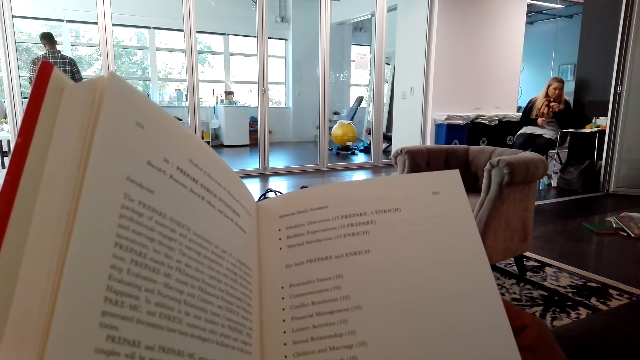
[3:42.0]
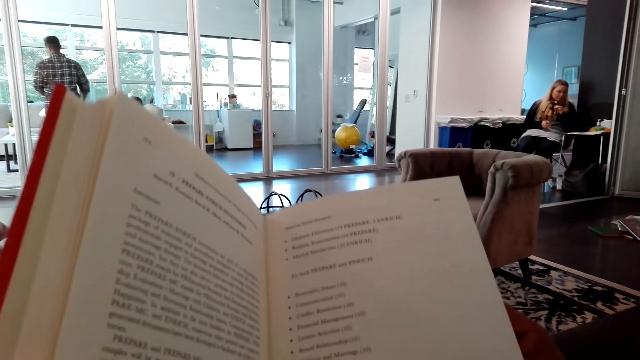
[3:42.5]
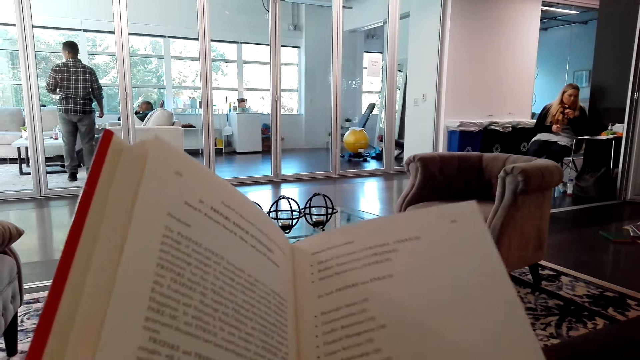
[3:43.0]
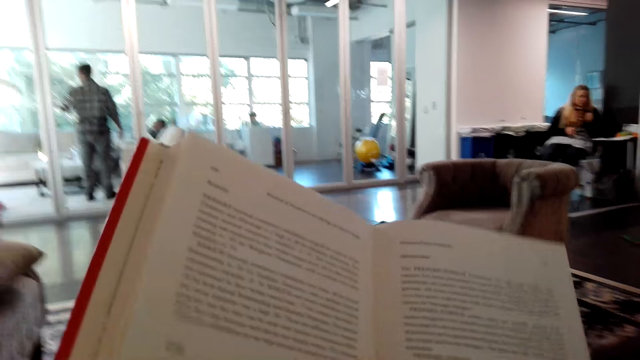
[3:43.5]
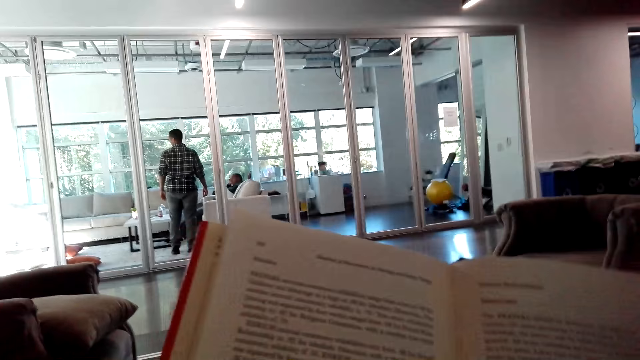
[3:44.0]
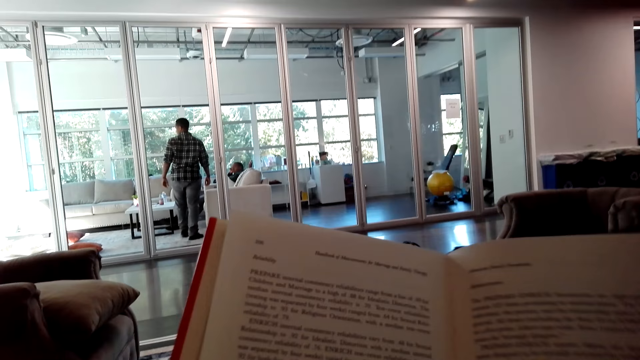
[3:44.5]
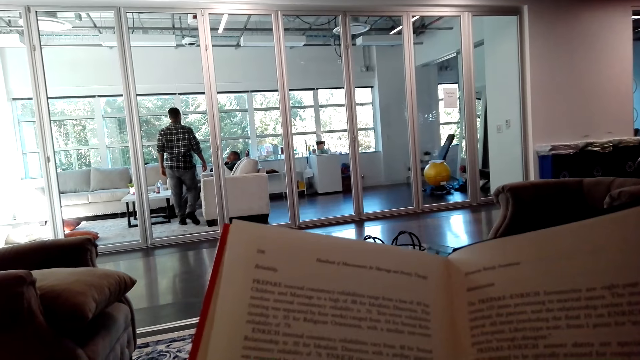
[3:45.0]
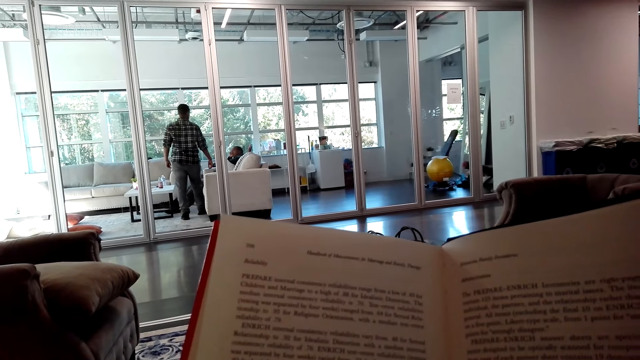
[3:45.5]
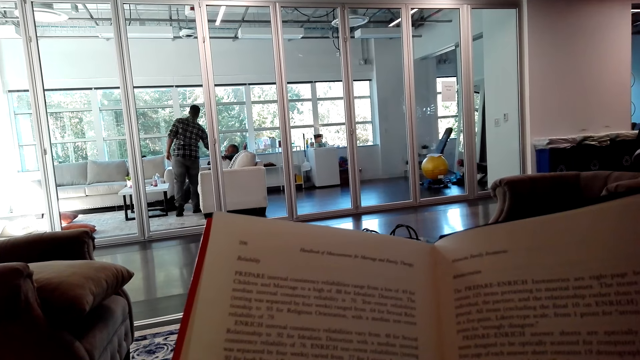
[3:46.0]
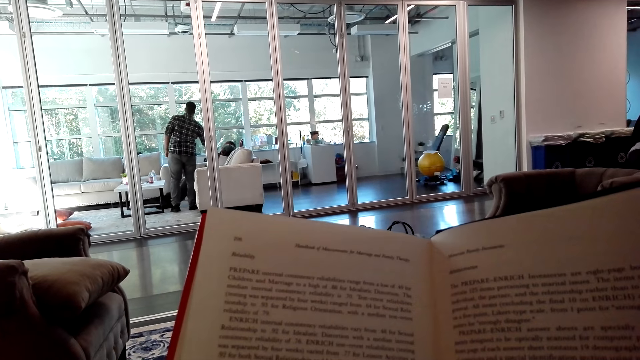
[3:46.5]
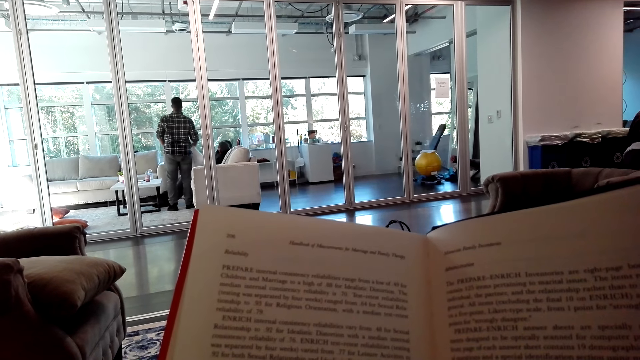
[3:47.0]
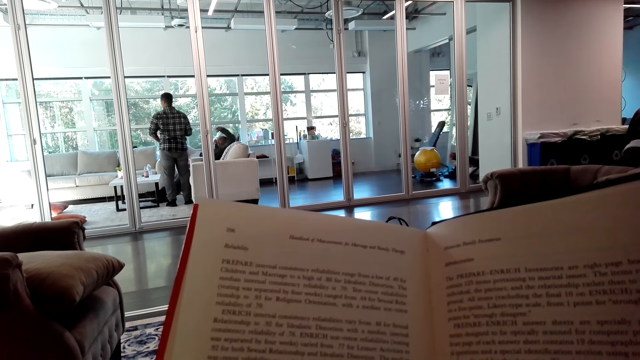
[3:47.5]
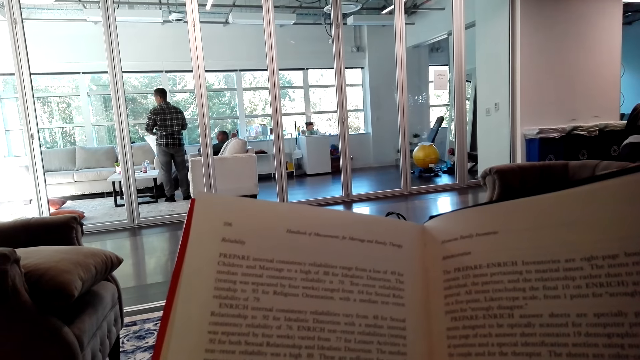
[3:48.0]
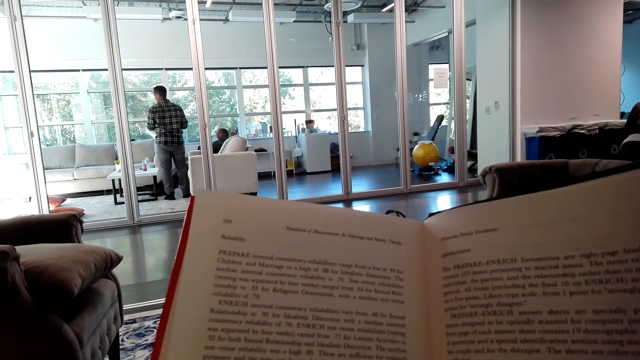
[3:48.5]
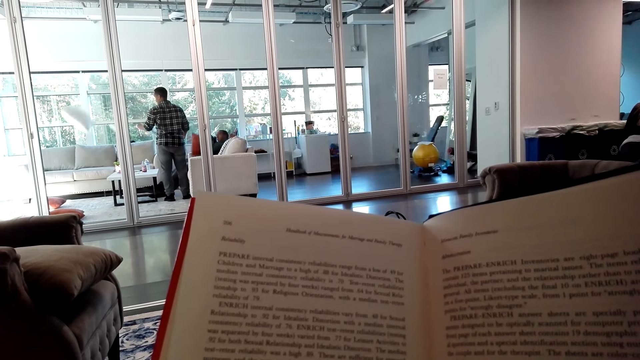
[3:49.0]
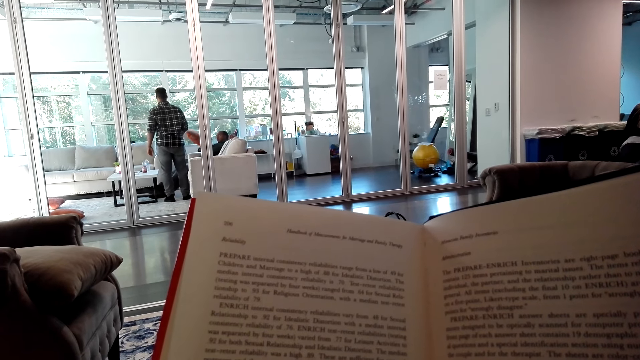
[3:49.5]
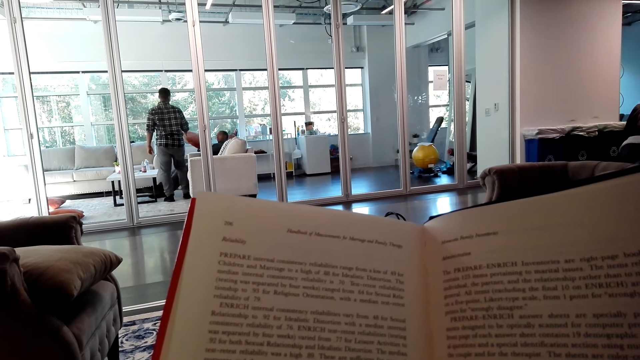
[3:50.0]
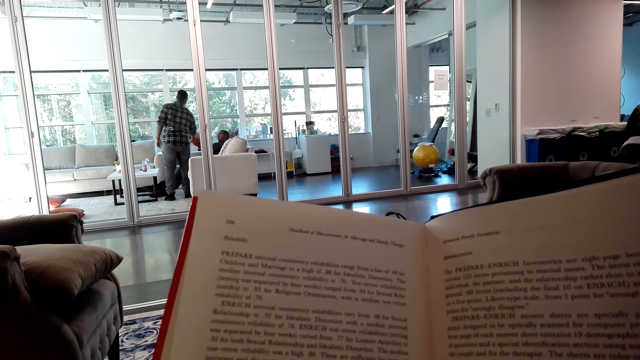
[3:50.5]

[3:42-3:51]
The camera wearer peruses a book. They read the book and open the page of the book.

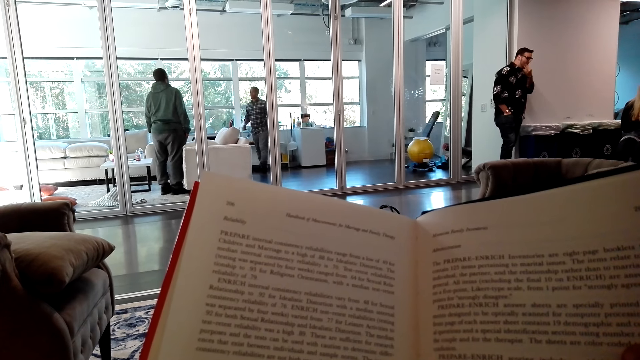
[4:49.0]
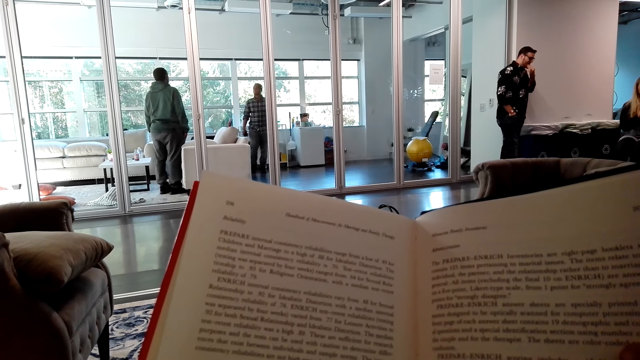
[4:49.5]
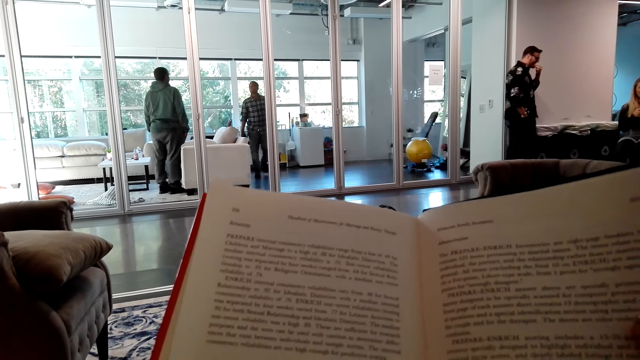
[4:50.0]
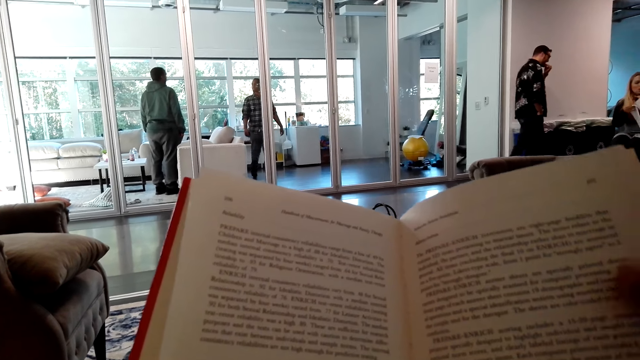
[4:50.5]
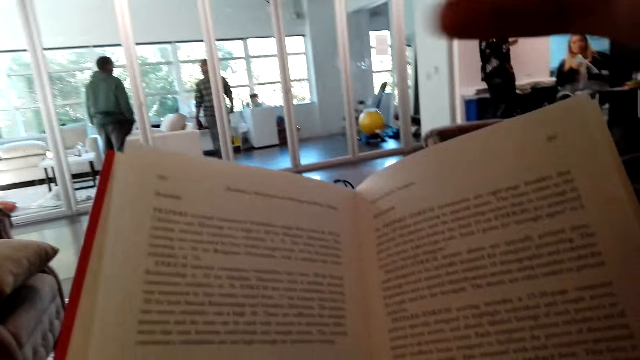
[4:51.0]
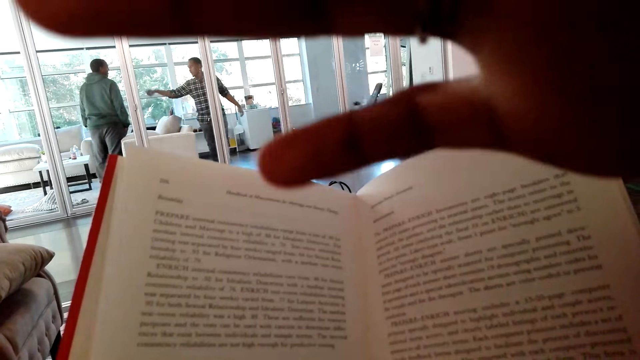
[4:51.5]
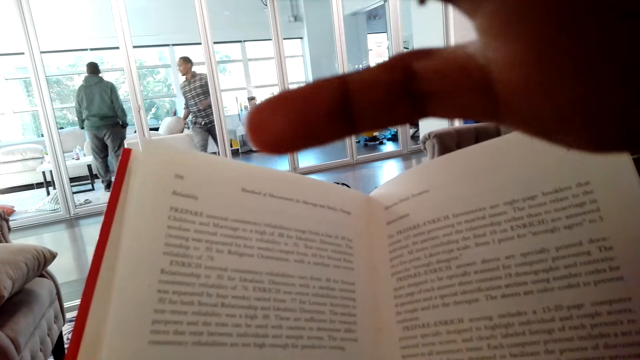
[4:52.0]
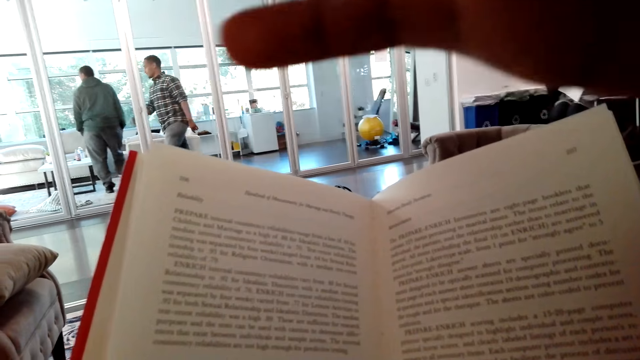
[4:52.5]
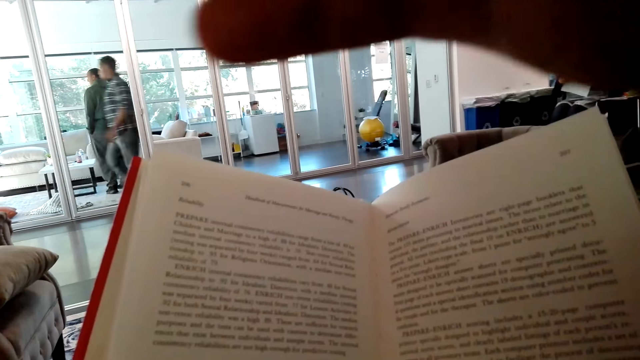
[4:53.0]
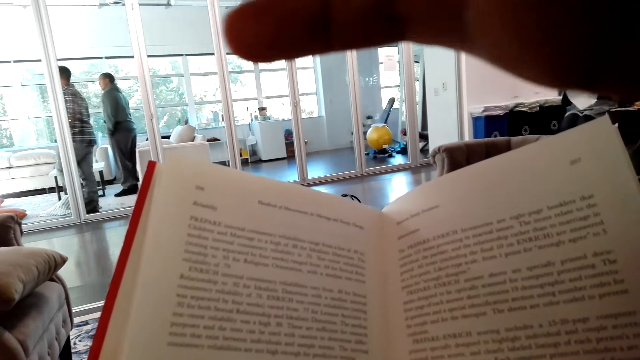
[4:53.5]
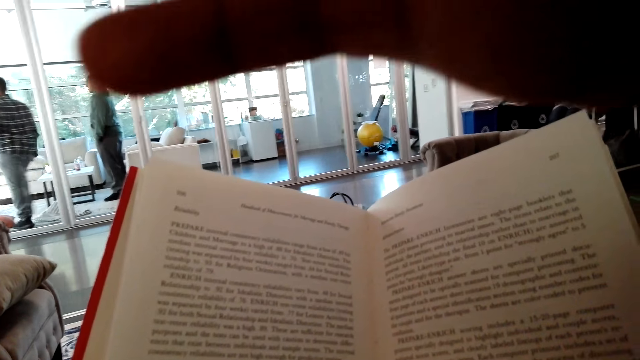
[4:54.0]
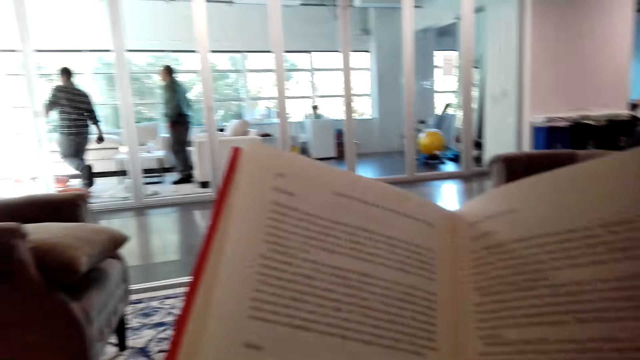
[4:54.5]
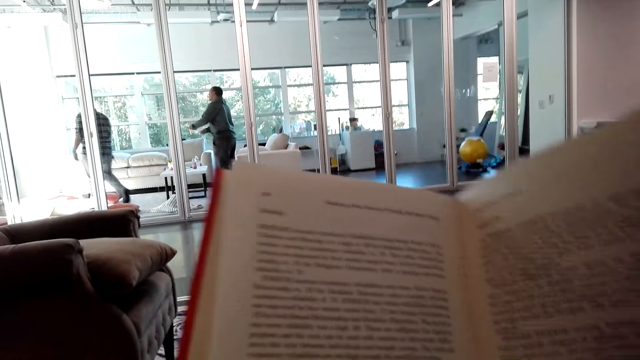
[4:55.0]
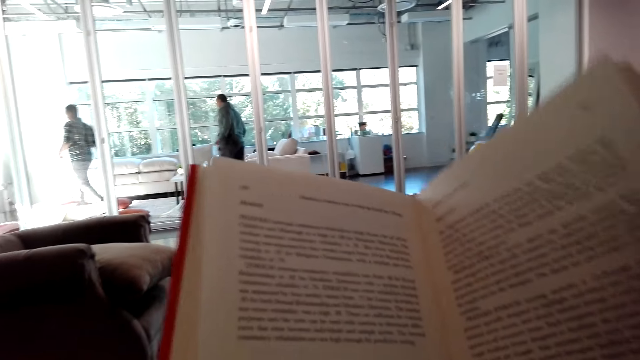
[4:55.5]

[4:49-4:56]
The camera wearer adjusts the camera.

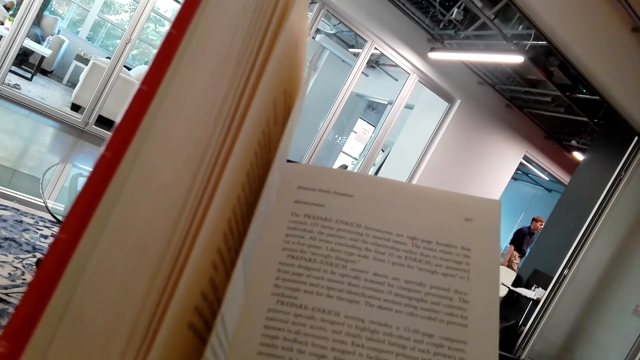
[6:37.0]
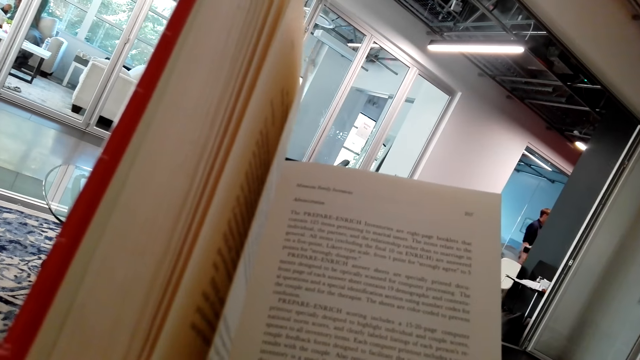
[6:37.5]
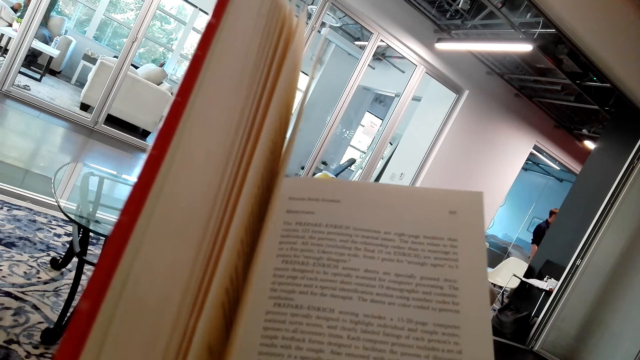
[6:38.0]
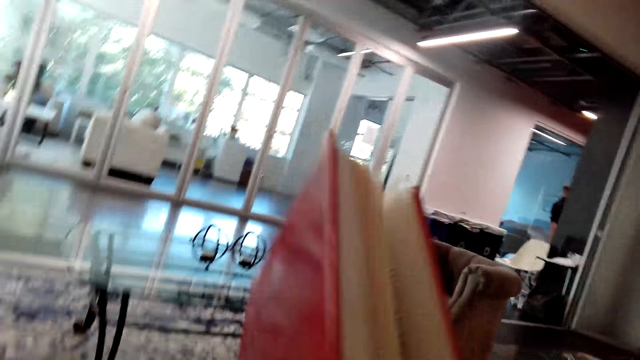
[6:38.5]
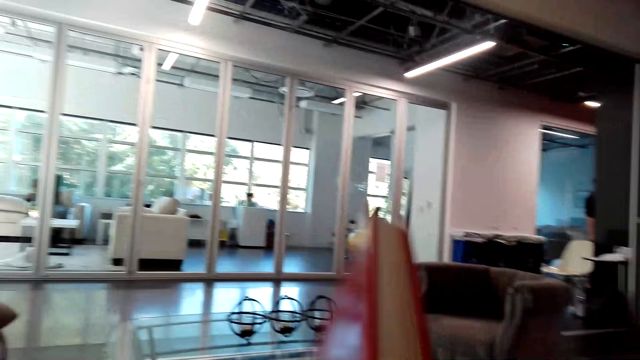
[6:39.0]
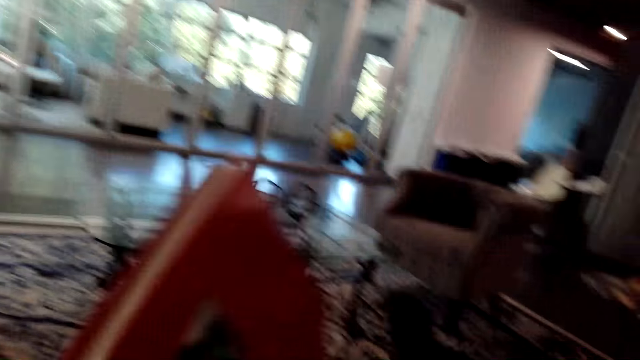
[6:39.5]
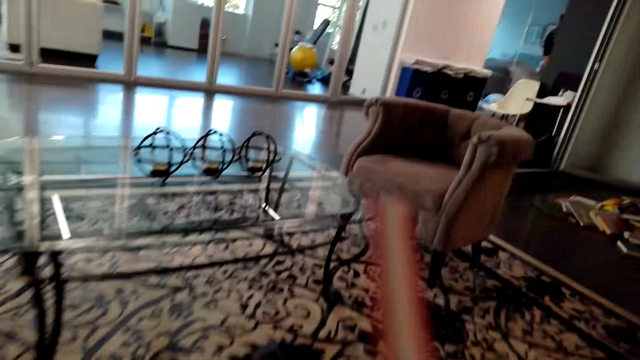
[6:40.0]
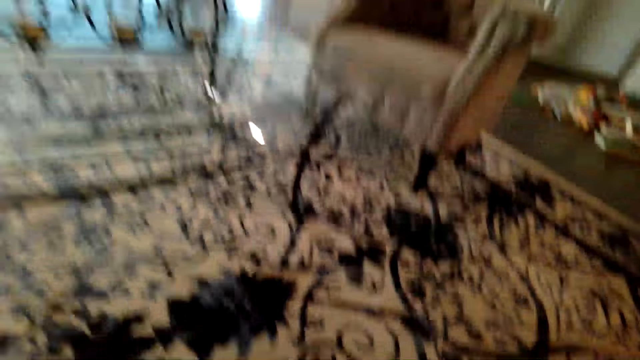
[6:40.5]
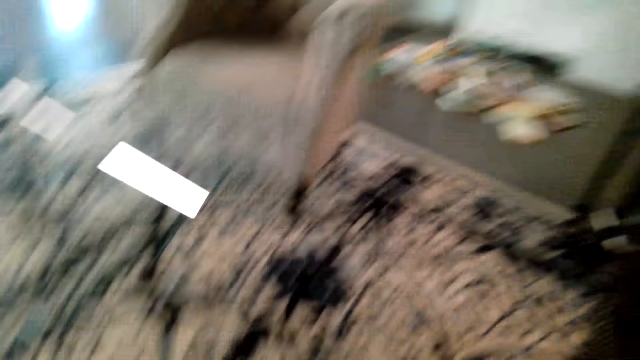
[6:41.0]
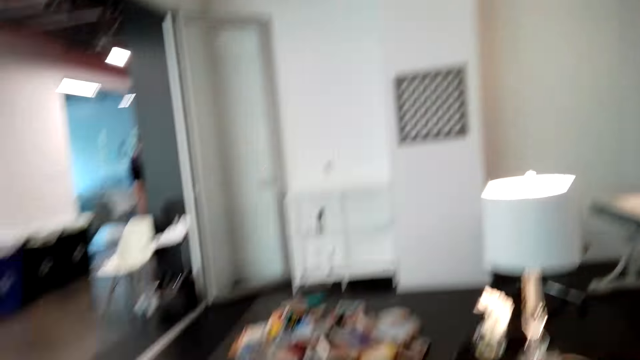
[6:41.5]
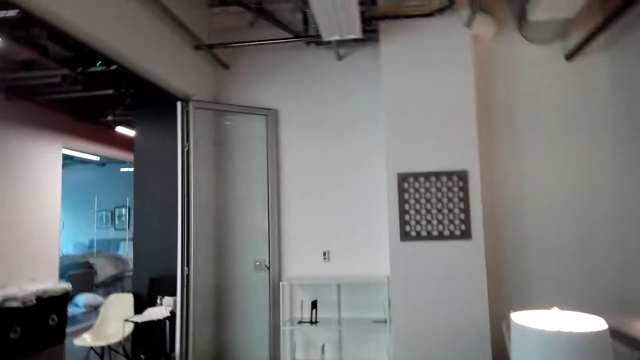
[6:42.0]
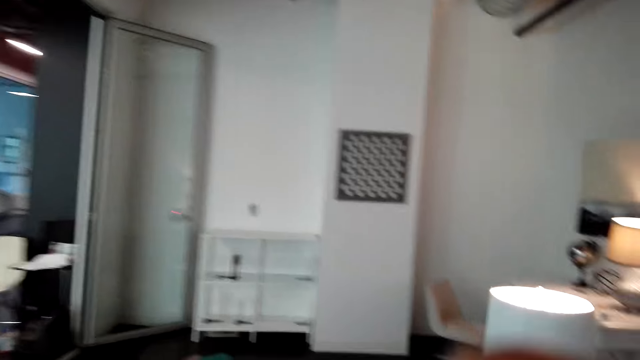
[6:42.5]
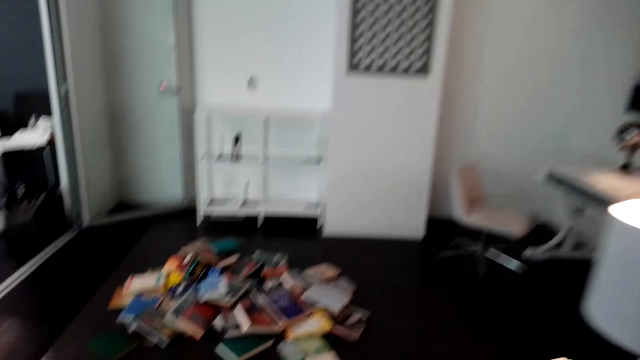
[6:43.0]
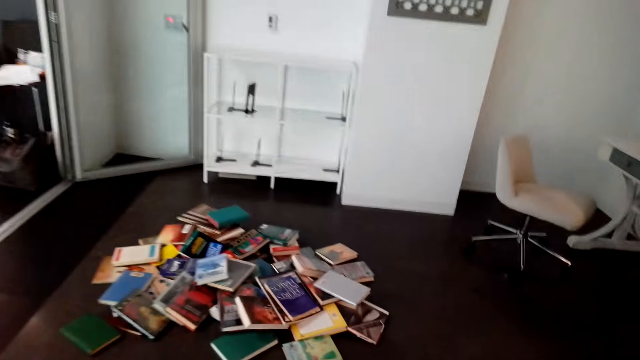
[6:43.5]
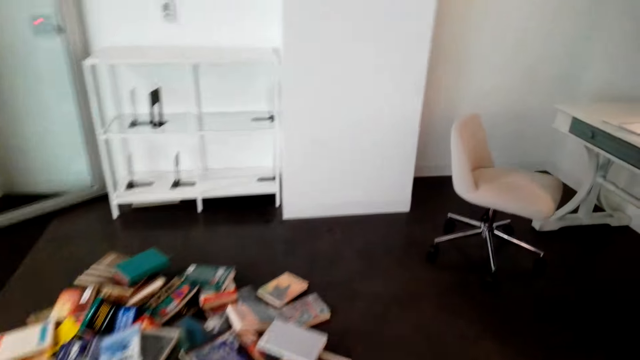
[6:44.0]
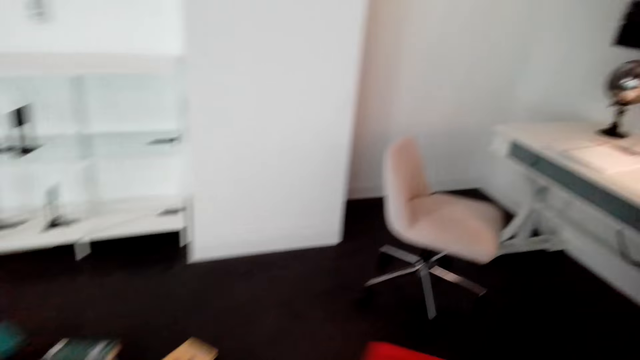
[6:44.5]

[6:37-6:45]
The camera wearer closes a book. They walk around the house and stand up.
